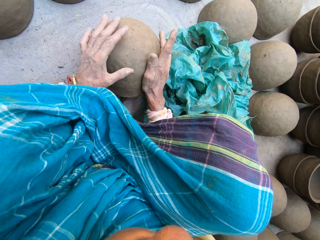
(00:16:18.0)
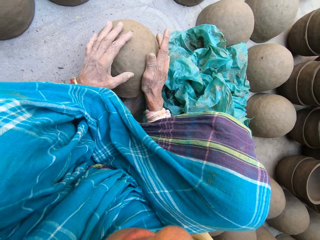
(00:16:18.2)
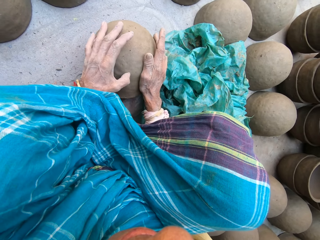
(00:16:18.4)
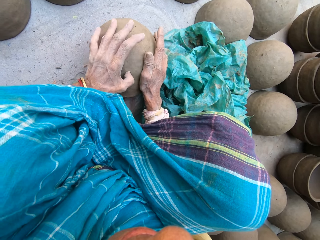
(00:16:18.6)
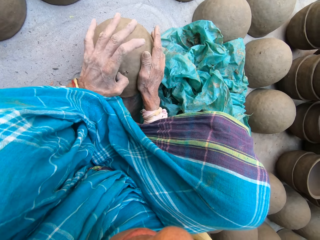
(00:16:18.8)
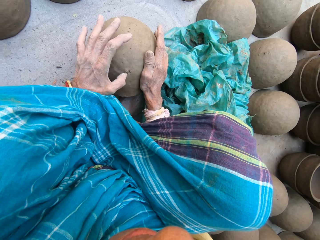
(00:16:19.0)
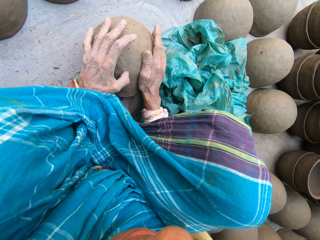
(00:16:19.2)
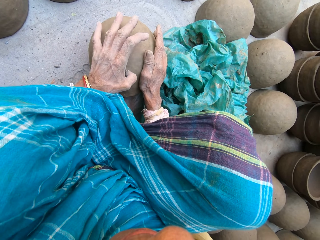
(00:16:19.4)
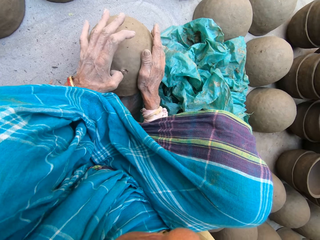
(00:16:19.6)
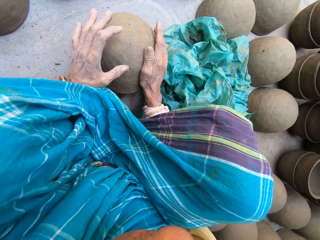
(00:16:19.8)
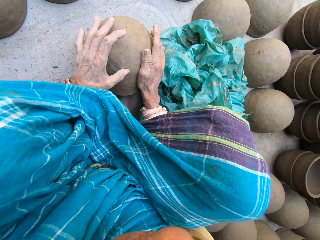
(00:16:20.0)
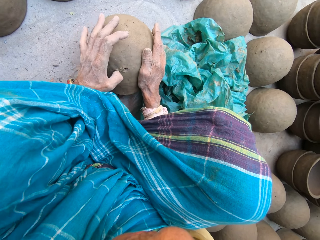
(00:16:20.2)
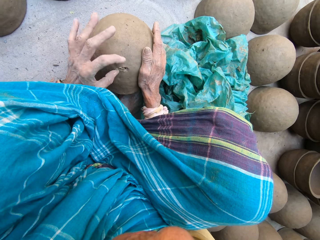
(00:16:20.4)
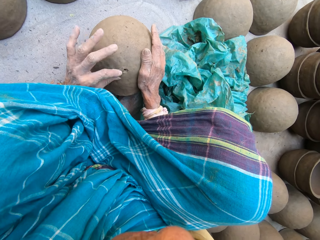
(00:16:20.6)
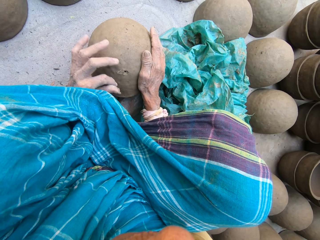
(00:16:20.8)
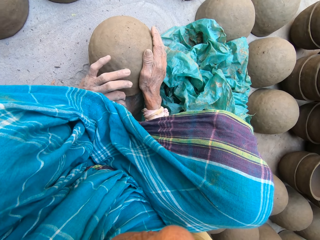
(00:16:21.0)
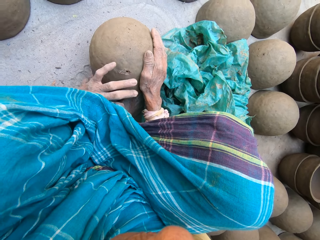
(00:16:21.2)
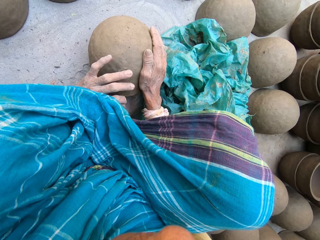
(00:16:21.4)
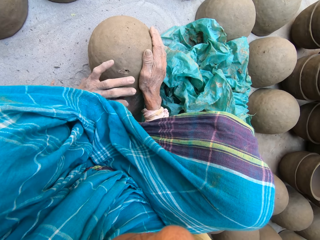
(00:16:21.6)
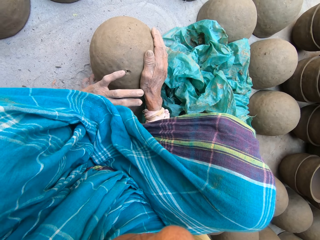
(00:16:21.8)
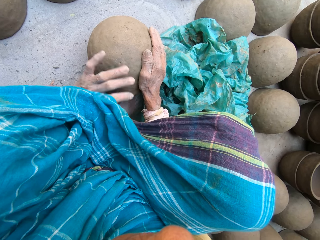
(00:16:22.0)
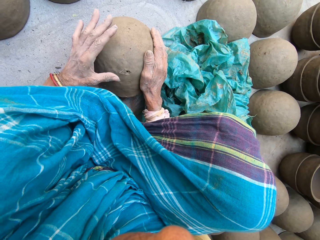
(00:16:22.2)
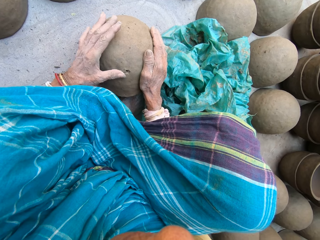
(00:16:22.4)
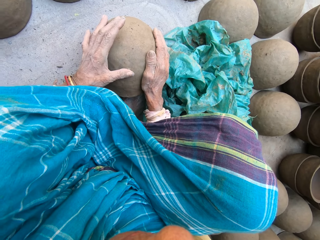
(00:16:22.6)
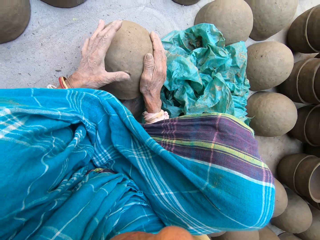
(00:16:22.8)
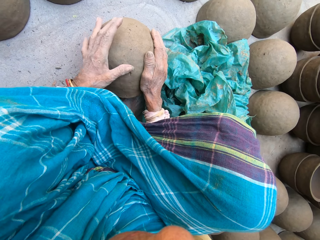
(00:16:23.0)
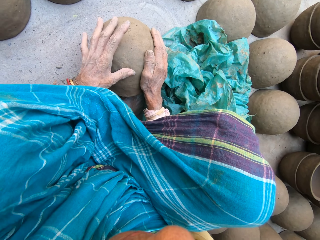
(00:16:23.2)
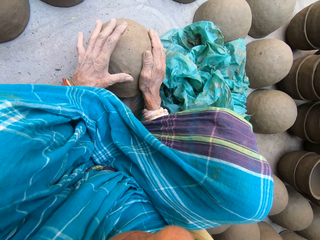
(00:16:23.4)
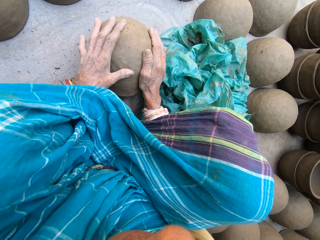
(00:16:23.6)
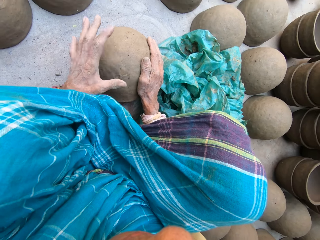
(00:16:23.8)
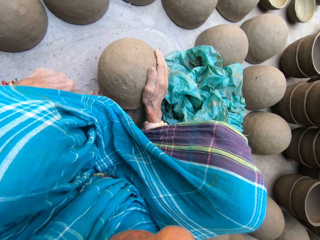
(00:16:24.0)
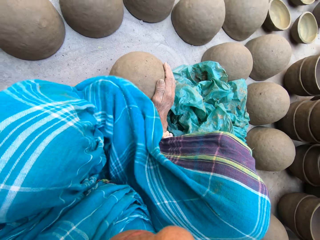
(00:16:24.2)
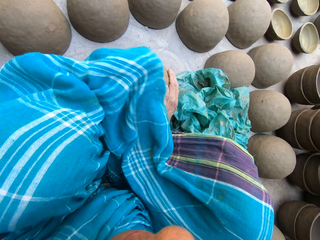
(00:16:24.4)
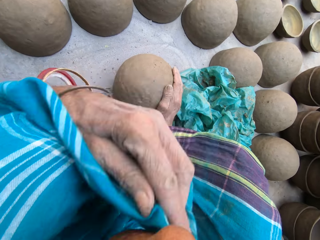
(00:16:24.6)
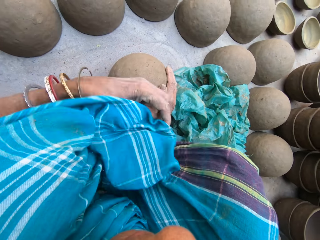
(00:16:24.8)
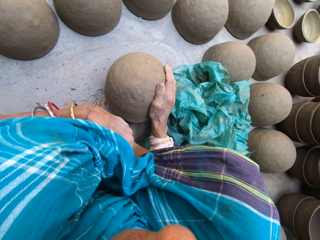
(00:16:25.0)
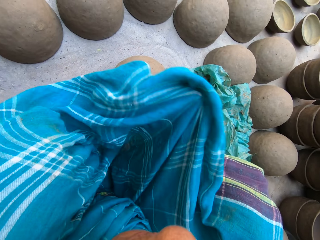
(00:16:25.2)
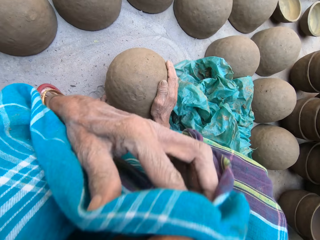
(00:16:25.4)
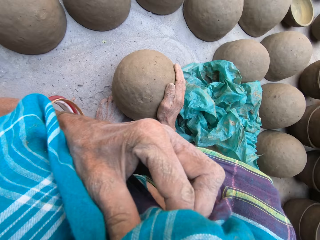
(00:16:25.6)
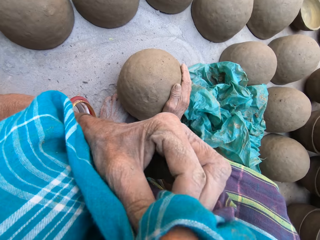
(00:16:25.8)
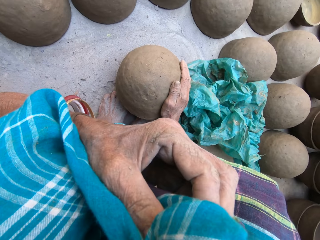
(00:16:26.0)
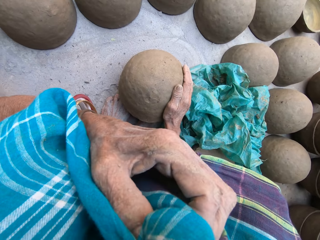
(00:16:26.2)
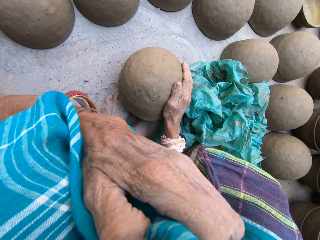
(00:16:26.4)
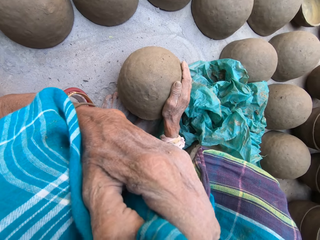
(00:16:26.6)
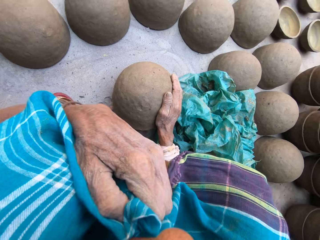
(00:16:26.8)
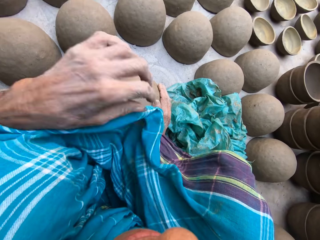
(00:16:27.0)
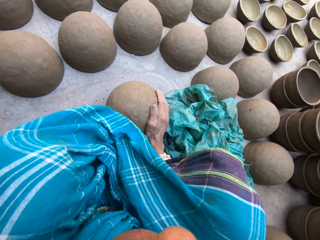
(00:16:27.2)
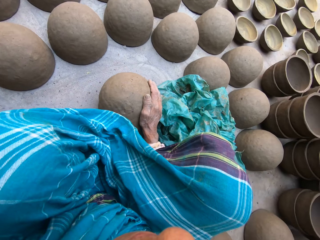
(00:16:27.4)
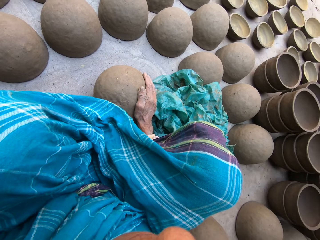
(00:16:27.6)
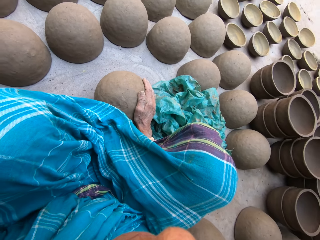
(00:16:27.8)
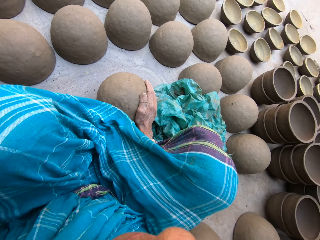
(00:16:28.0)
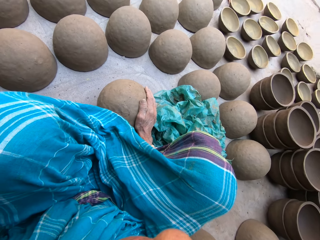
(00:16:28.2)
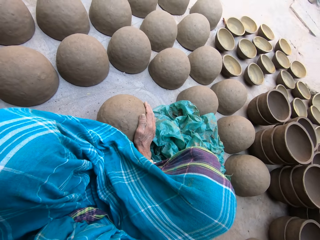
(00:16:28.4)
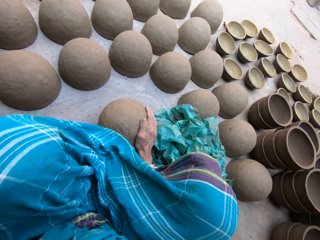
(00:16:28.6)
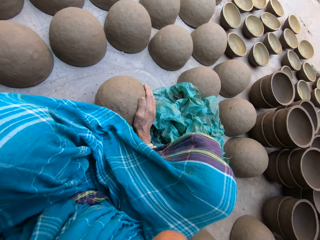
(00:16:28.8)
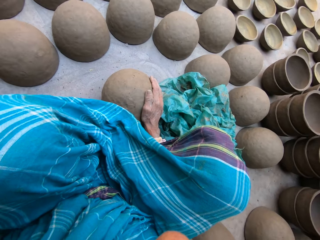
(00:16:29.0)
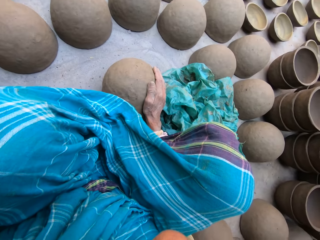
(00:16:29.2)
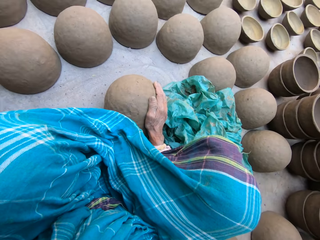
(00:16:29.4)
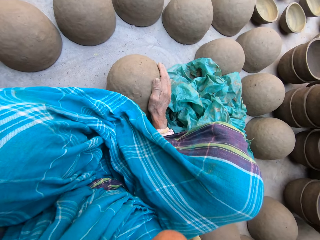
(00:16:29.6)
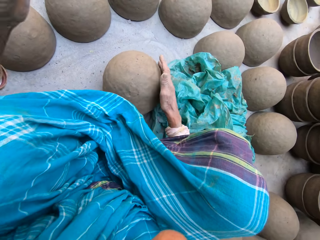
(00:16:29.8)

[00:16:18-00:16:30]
The camera wearer removes a clay particle from the clay. He drops the clay on the ground. He moves his thumb through the pot. He levels the clay. He holds the dress. He moves his cultural fabric slightly. He wipes the nose by the dress. He leaves the cultural fabric. He adjusts the camera.

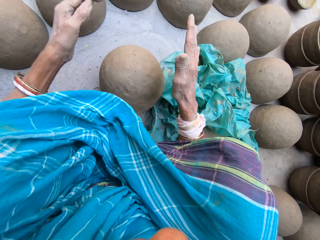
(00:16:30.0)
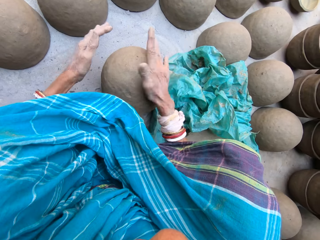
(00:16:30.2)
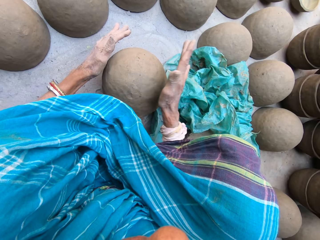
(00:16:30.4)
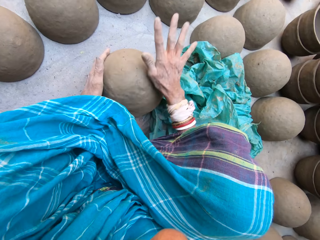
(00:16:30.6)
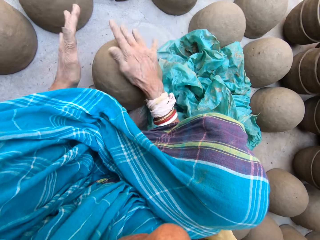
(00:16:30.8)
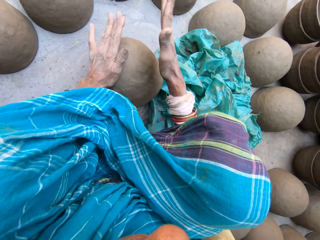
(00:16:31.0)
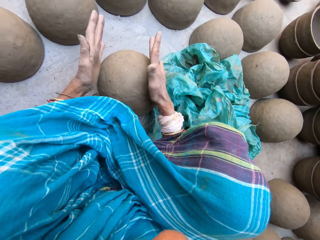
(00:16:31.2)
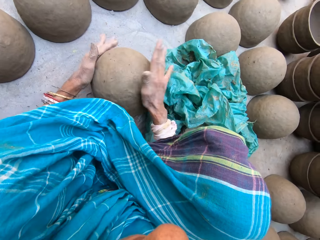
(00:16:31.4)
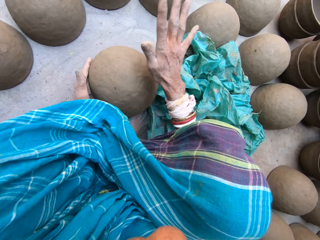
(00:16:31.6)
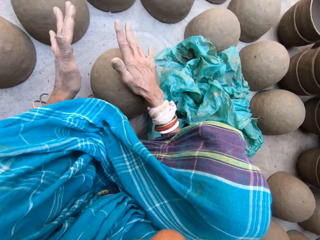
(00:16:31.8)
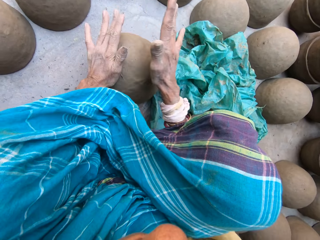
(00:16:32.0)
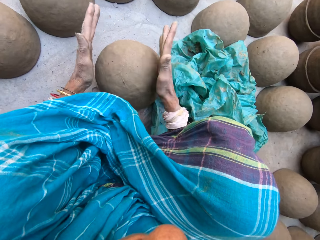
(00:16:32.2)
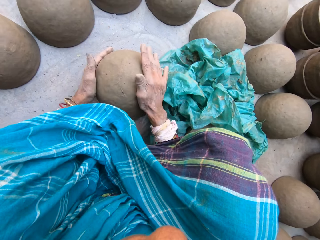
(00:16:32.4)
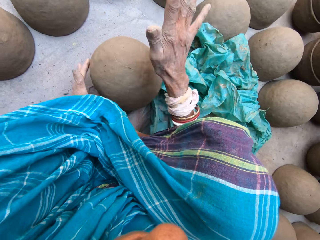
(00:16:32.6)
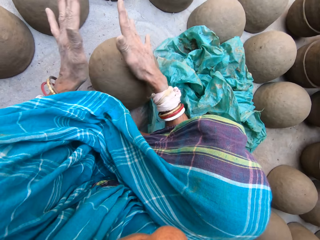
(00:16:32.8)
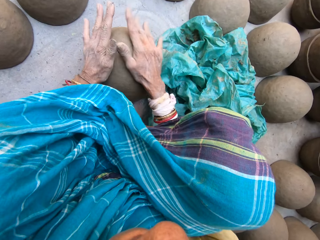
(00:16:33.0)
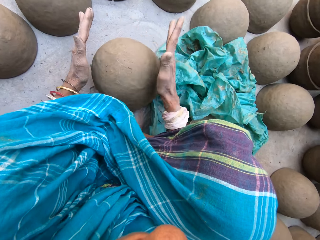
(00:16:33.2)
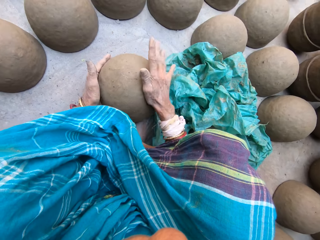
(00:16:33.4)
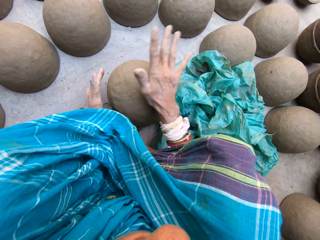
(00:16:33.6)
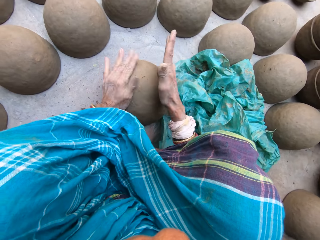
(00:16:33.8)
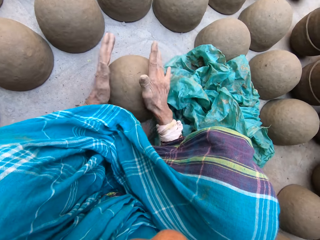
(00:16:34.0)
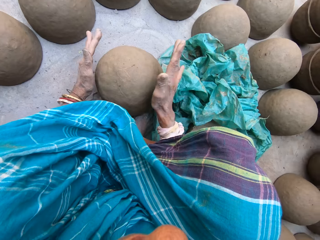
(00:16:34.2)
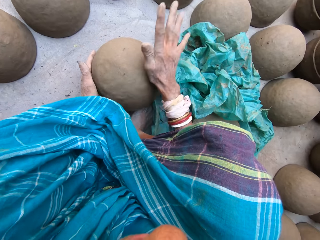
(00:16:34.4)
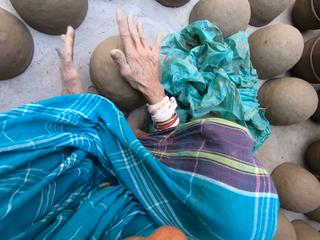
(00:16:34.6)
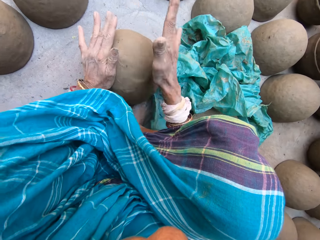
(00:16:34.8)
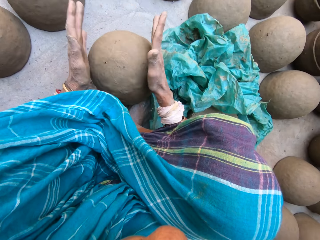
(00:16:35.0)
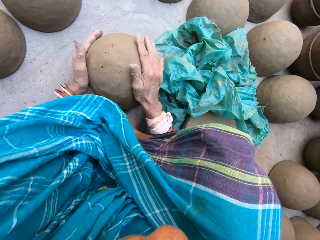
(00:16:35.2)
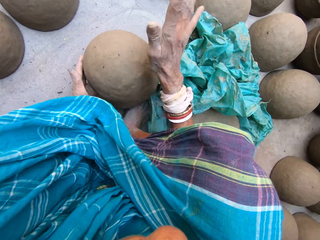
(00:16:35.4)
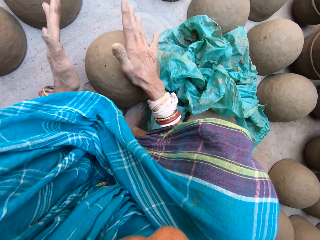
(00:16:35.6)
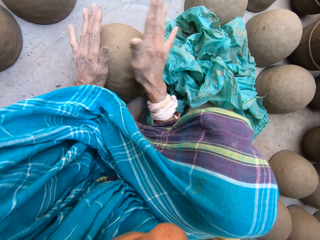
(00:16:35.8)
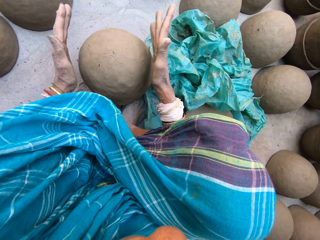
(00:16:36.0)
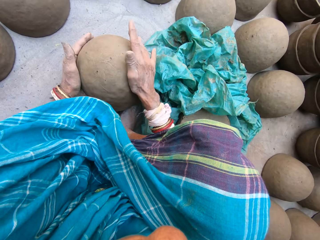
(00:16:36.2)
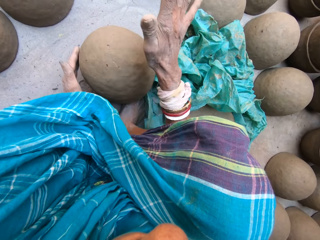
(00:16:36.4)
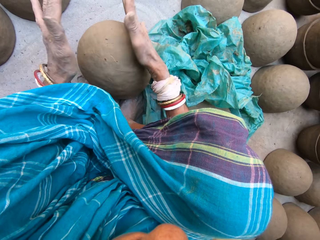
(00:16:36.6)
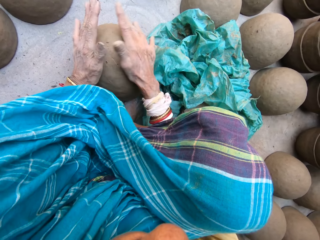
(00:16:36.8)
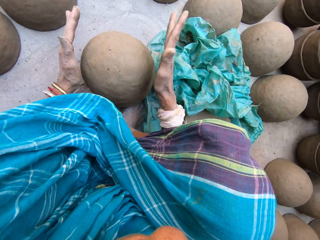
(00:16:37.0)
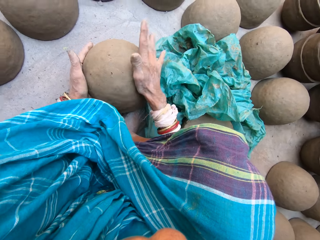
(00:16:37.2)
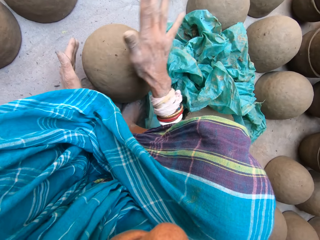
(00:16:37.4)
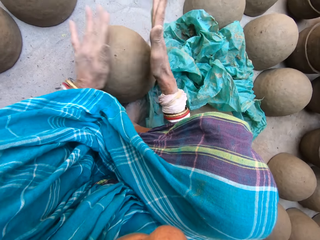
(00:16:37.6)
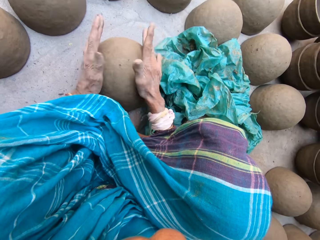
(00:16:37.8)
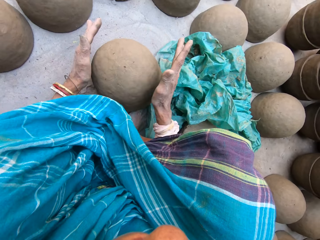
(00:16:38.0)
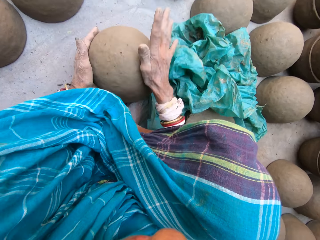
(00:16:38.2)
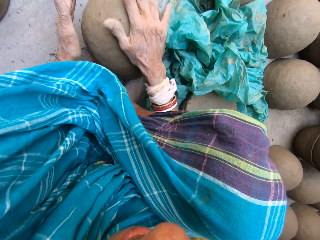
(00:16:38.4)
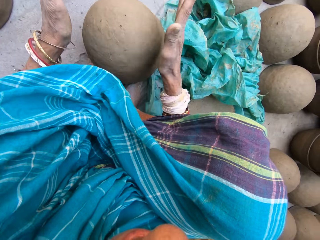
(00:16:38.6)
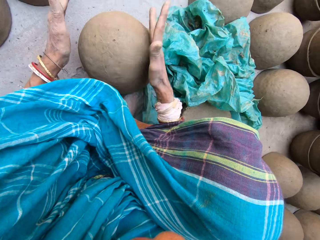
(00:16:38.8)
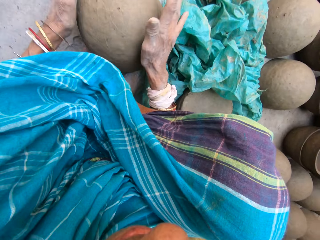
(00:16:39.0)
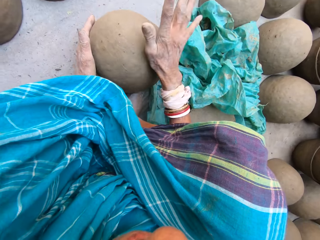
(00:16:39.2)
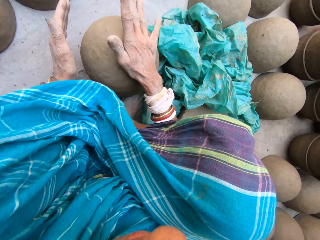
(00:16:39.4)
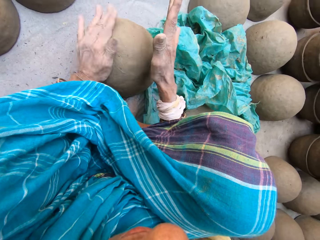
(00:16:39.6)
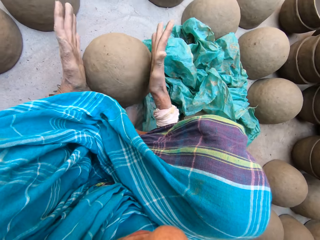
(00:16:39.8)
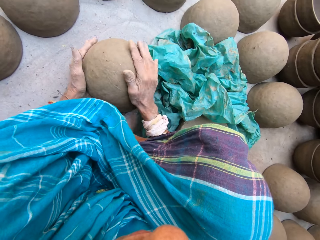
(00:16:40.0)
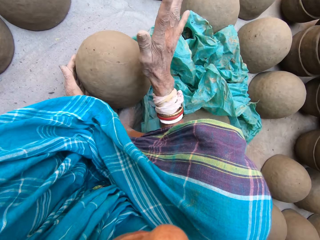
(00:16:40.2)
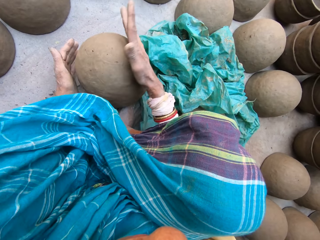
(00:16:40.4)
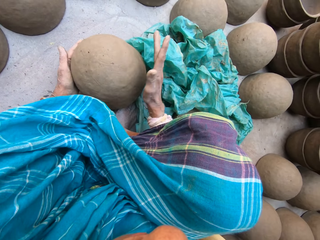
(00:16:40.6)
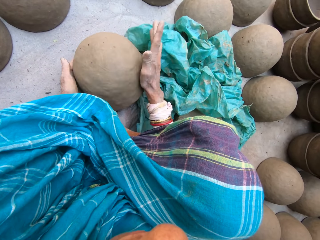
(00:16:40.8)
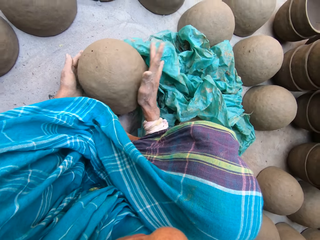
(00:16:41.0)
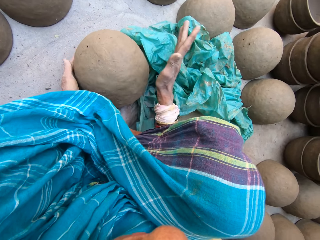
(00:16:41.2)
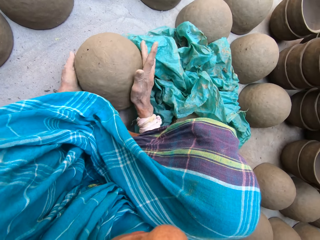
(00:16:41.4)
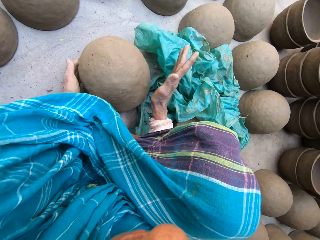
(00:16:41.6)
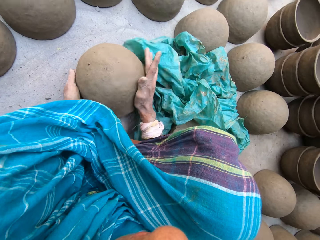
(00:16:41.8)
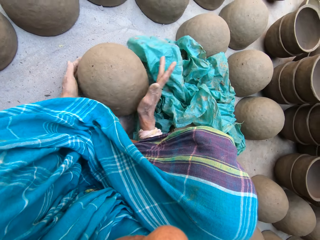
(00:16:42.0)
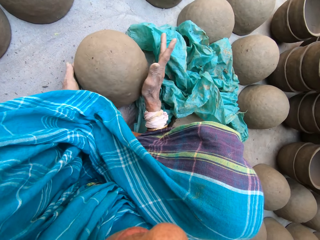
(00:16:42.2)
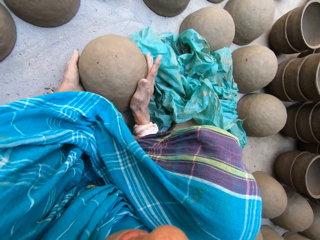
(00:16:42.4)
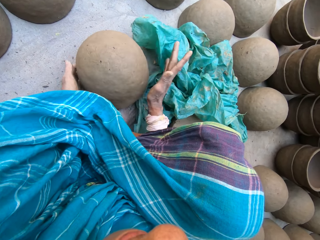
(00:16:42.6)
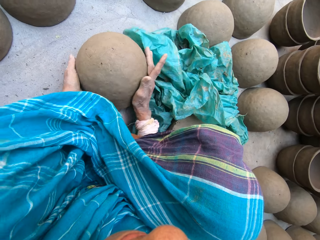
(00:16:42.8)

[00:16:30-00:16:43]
The camera wearer taps the pot. They hit the clay with both hands and rotate the pot on the ground.
